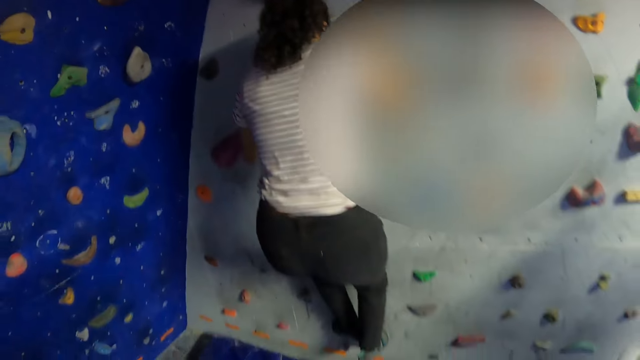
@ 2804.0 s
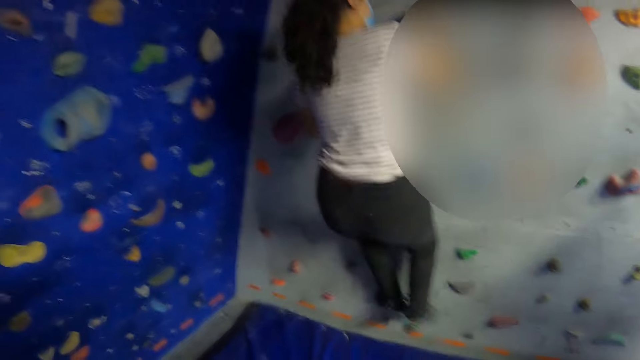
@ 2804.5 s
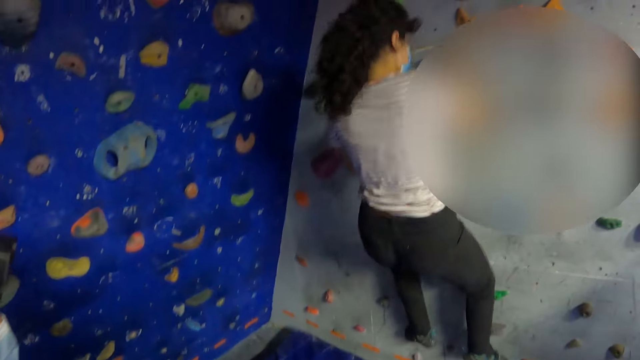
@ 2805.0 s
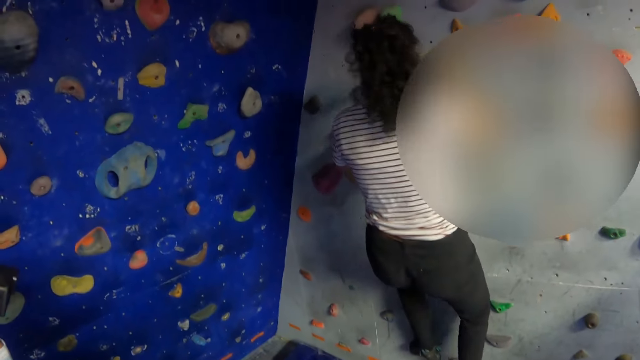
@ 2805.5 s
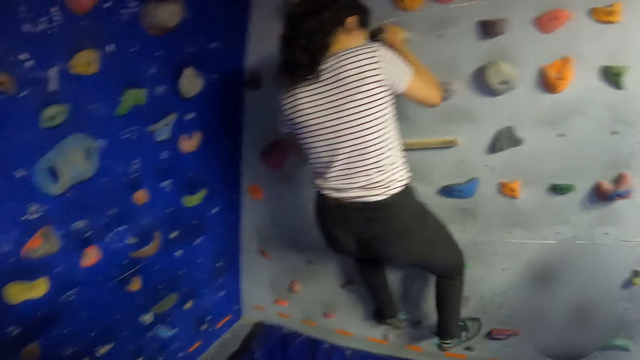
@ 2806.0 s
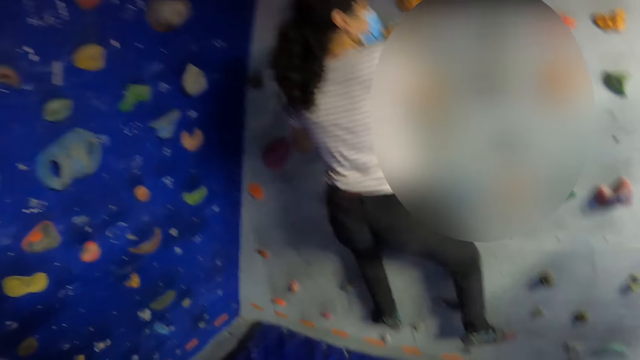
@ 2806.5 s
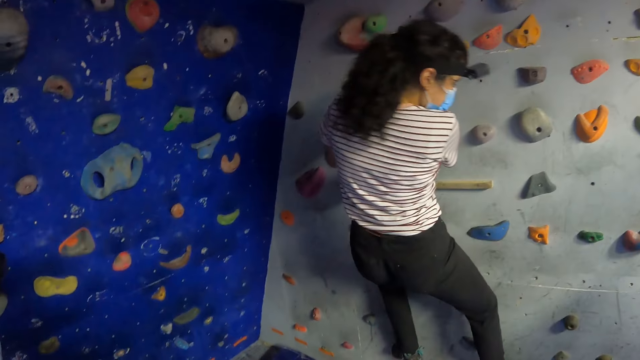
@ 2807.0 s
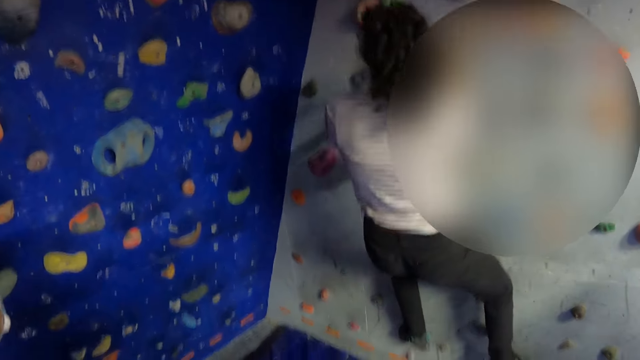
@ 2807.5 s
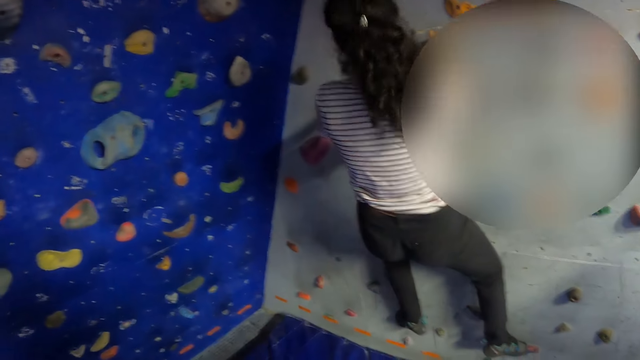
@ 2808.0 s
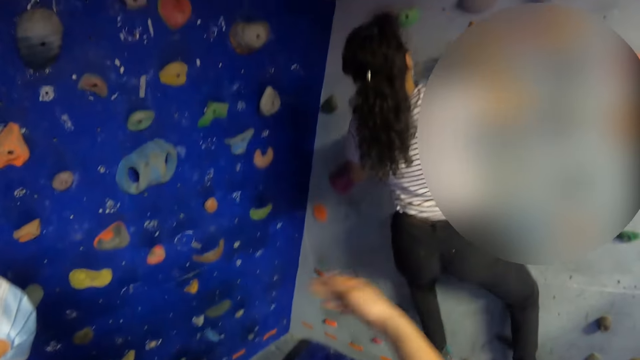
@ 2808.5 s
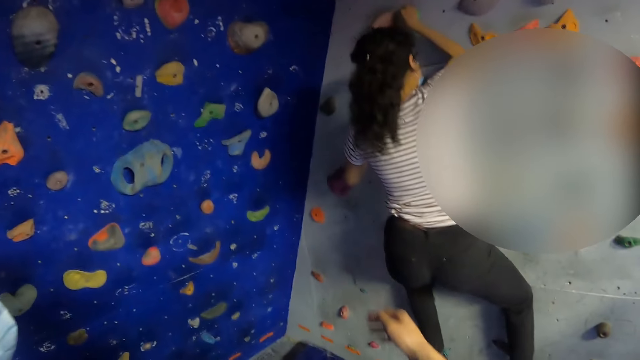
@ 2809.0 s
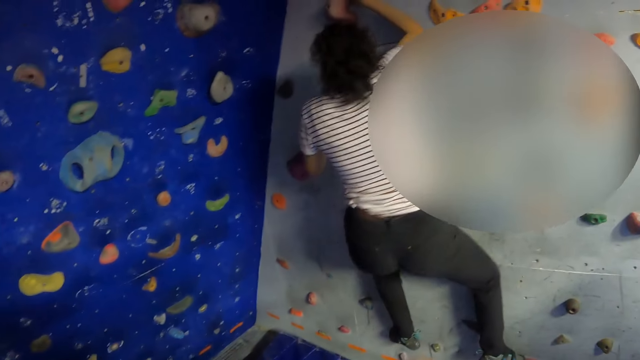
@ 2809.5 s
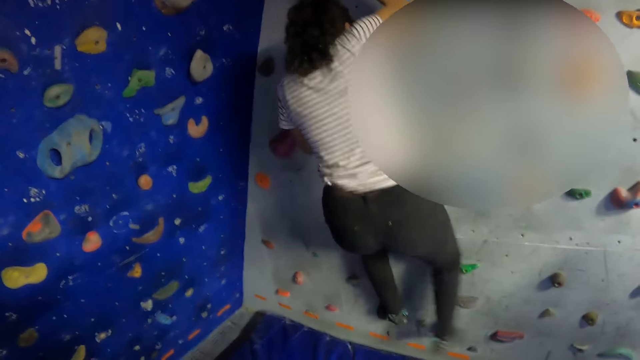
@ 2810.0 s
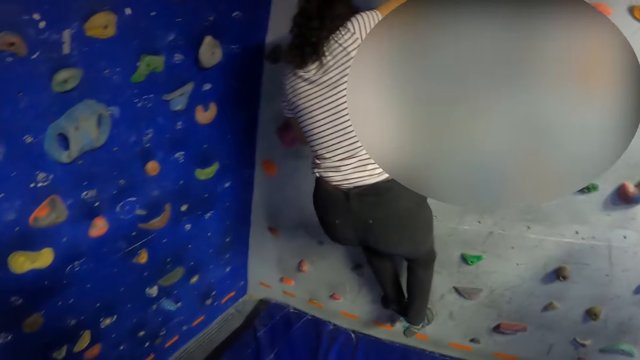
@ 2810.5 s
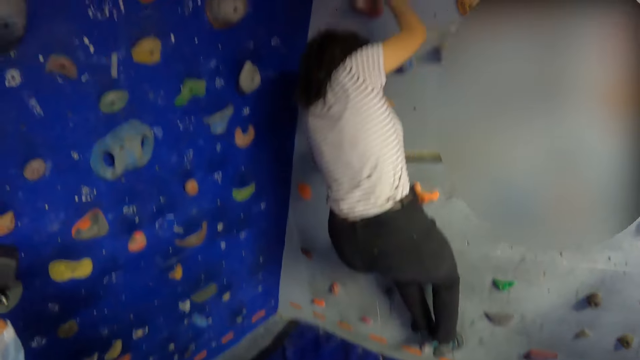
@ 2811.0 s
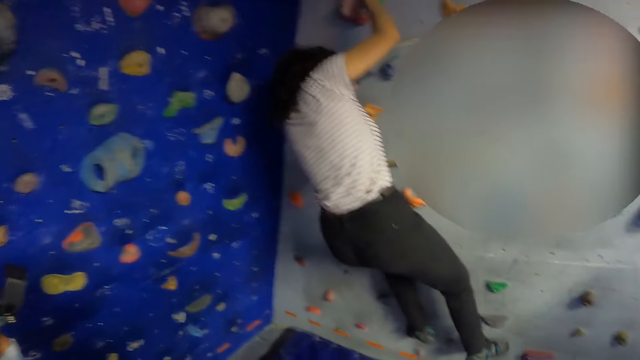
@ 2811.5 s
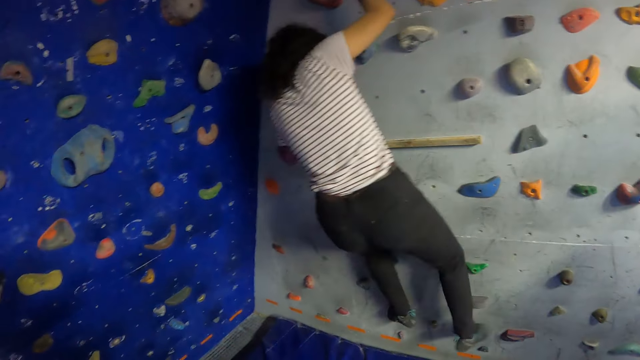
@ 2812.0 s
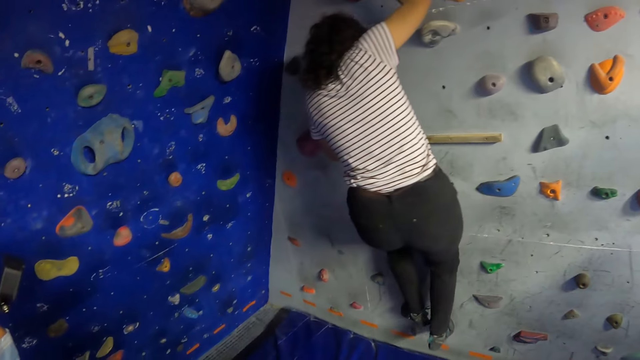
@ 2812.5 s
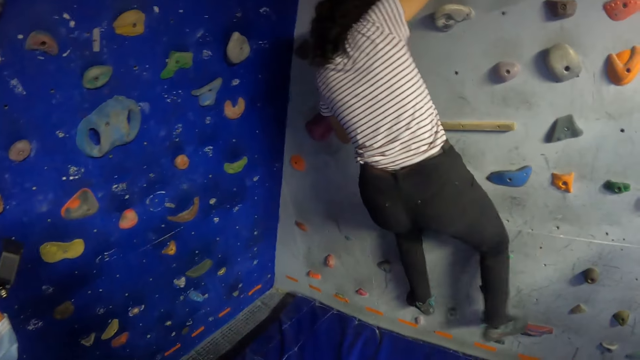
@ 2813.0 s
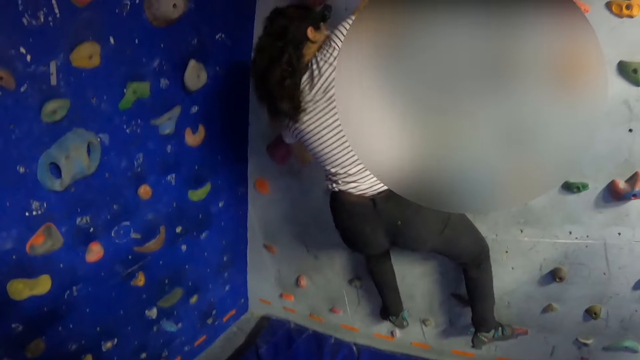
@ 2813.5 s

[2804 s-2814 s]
The camera wearer looks at a woman. They flip the hand.

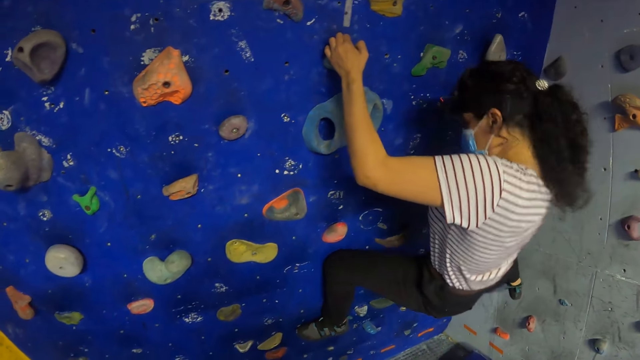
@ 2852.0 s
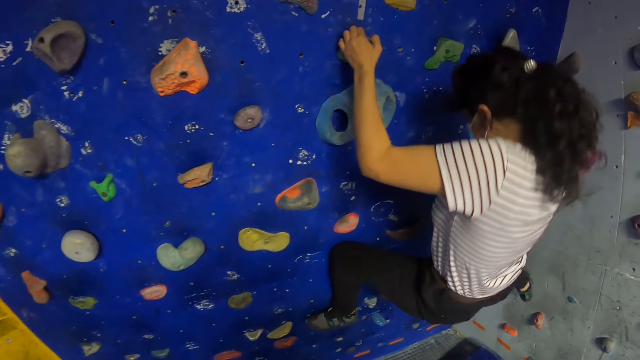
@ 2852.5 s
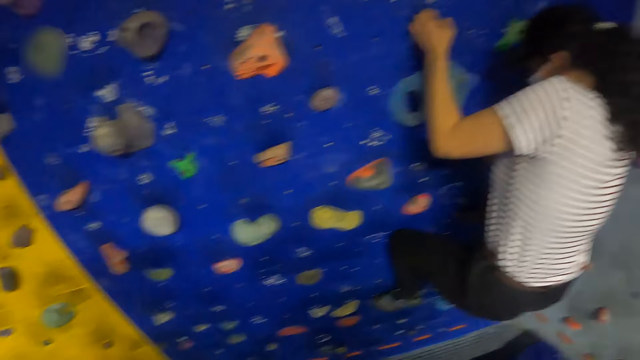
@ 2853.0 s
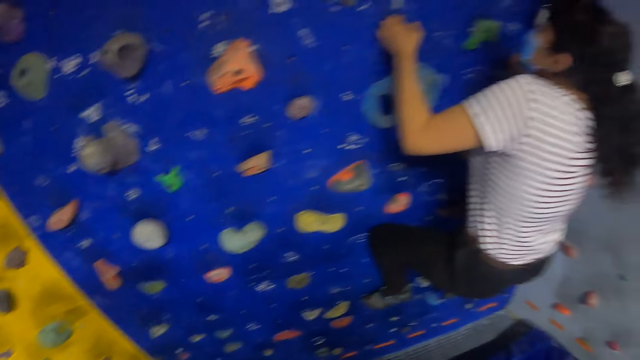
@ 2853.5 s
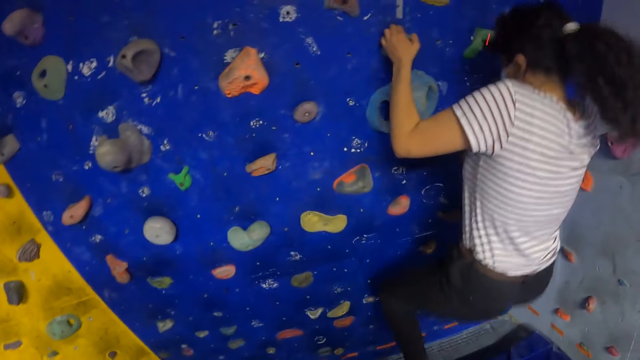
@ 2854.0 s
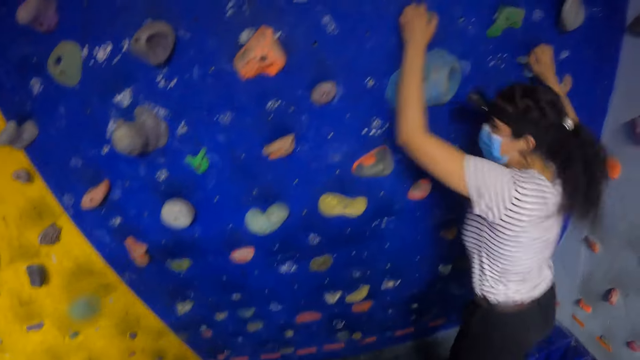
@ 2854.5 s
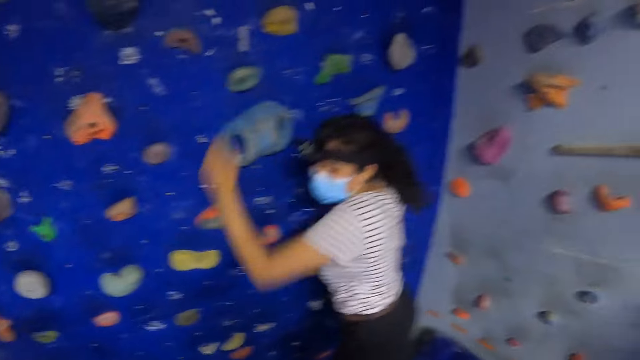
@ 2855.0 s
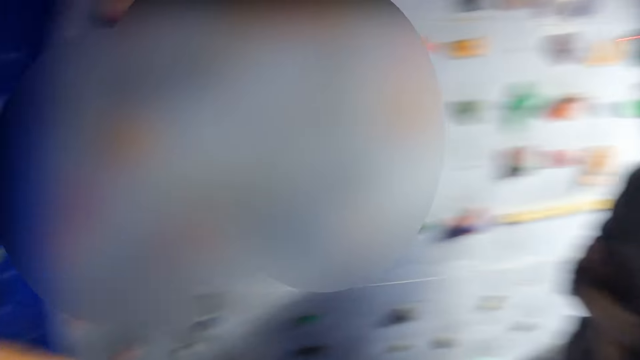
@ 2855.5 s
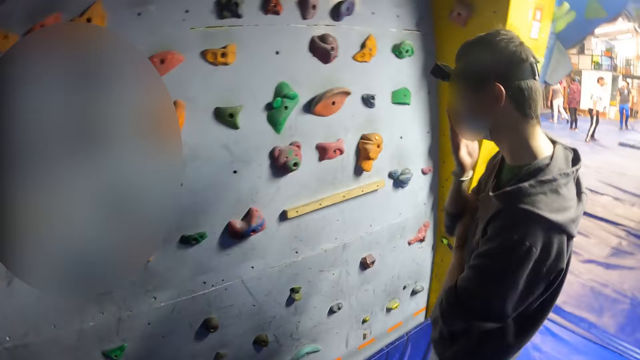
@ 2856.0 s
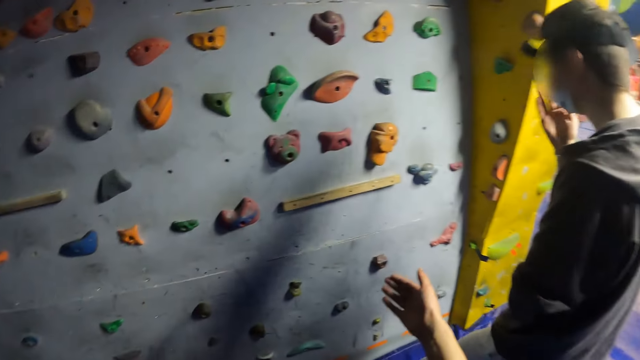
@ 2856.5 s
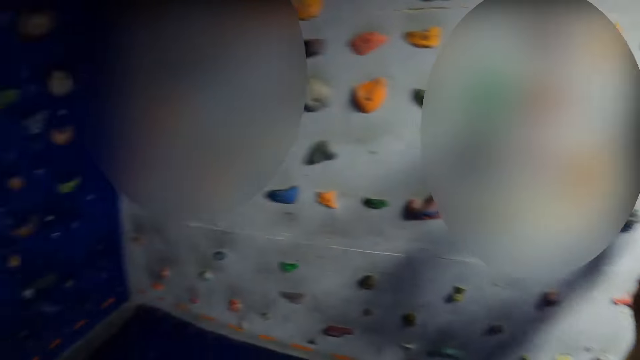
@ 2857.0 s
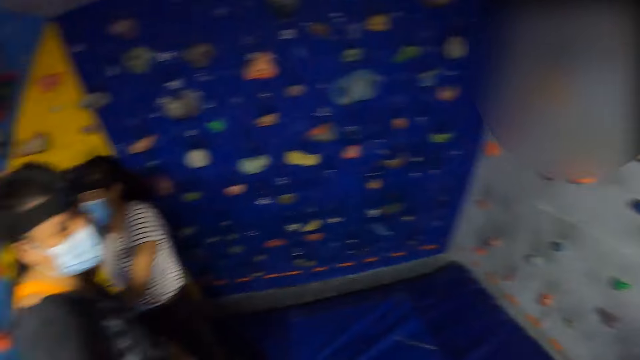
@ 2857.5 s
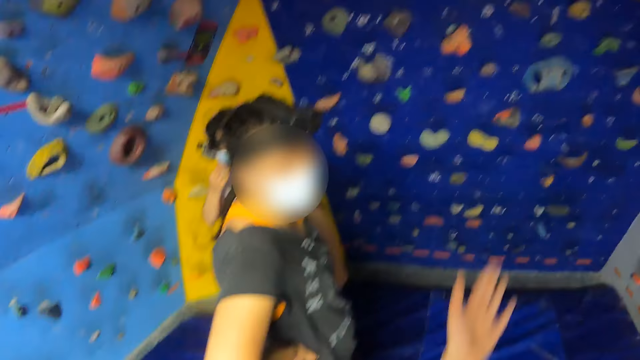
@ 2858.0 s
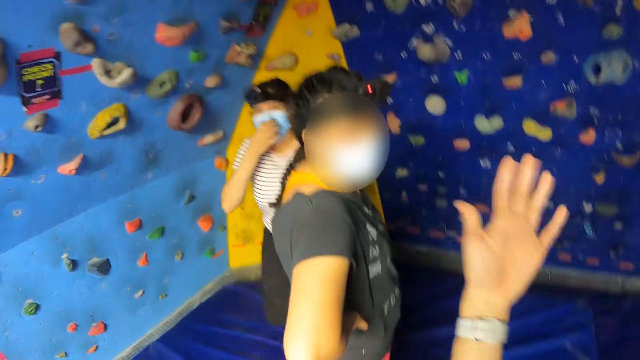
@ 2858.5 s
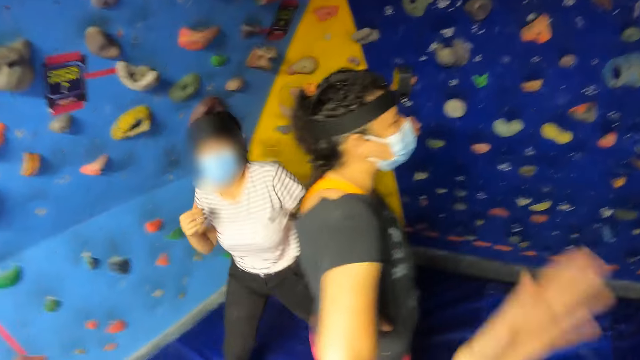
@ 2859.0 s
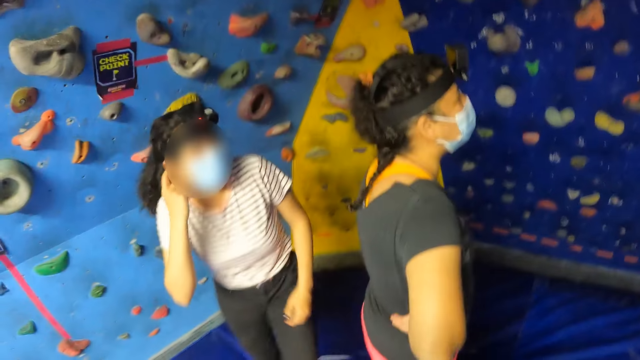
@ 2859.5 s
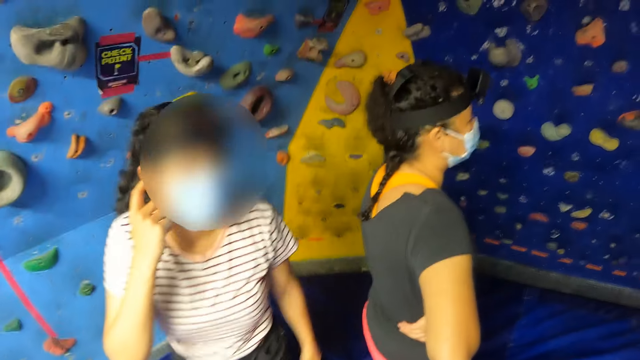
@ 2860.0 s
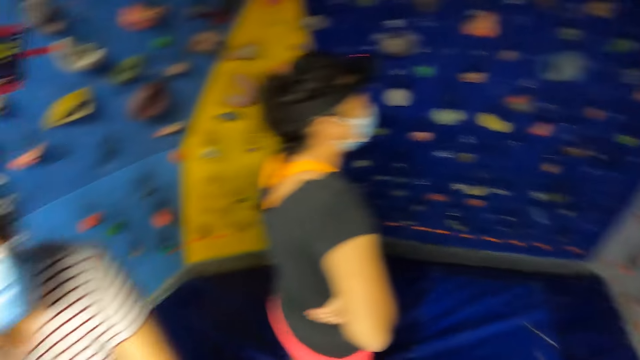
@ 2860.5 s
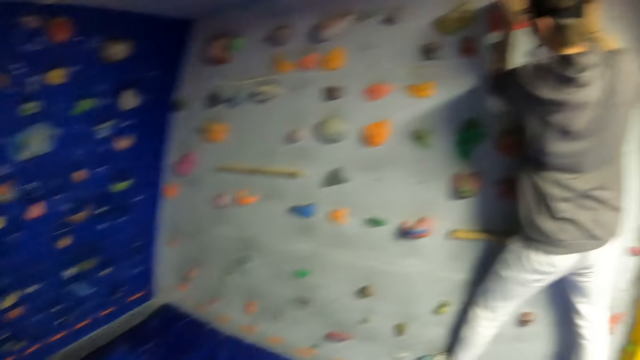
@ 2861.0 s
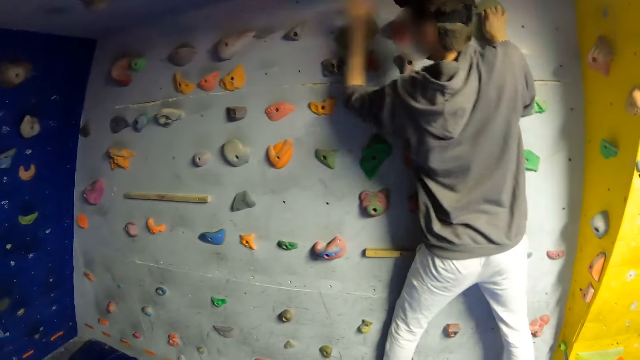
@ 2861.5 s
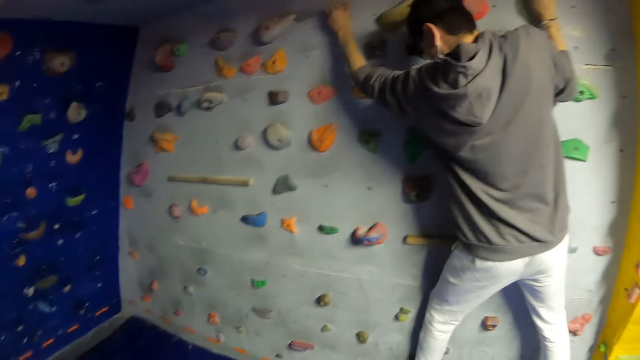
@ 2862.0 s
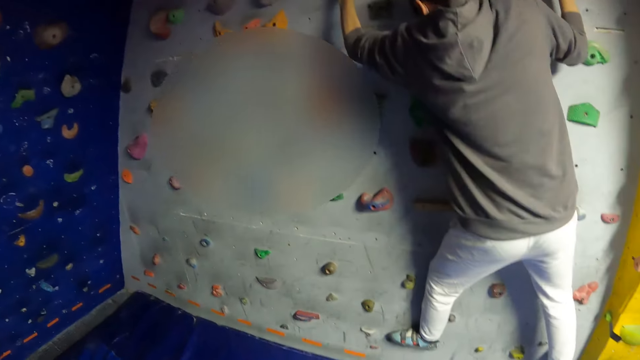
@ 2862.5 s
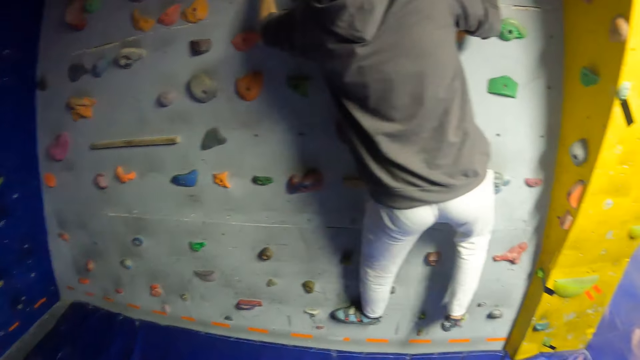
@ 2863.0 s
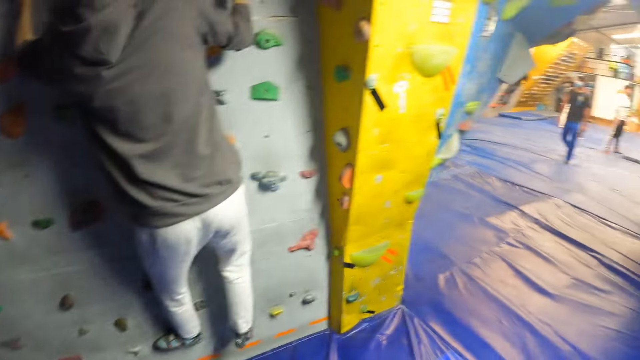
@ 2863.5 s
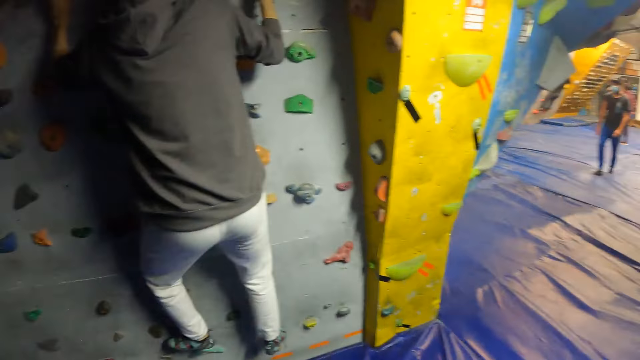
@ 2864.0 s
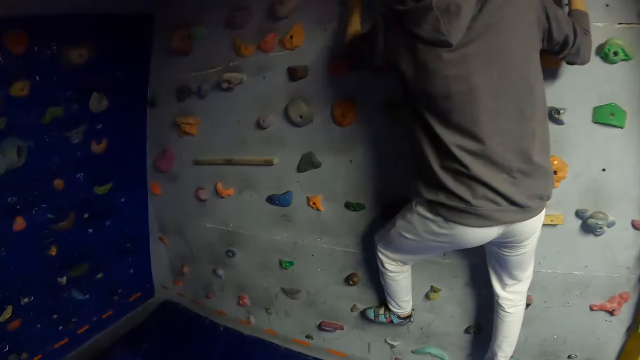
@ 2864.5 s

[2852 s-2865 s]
The woman gets off the bouldering wall. The camera wearer looks around. They converse with the woman and a man. They move the hand and flip the hand. The woman nods the head. The camera wearer looks around. The man climbs the bouldering wall with both hands and both legs.
